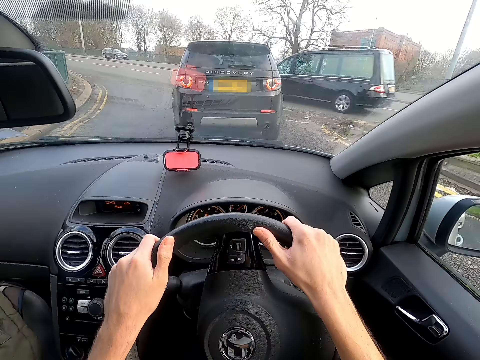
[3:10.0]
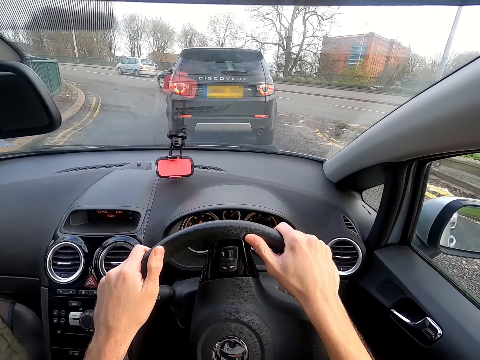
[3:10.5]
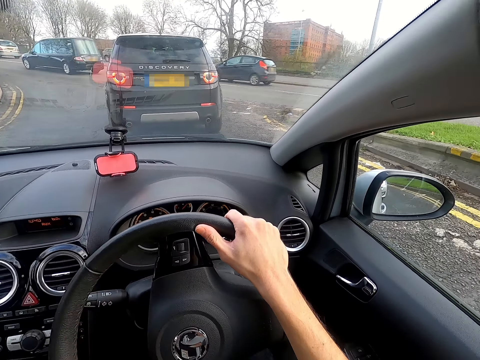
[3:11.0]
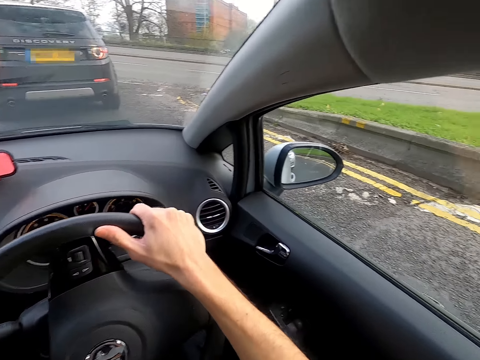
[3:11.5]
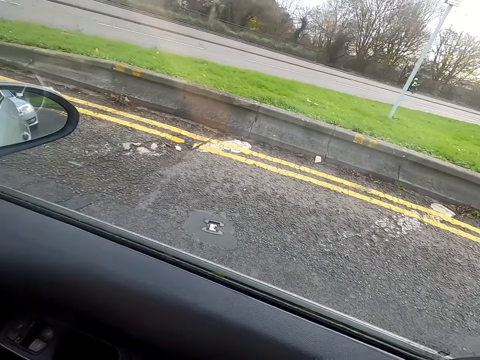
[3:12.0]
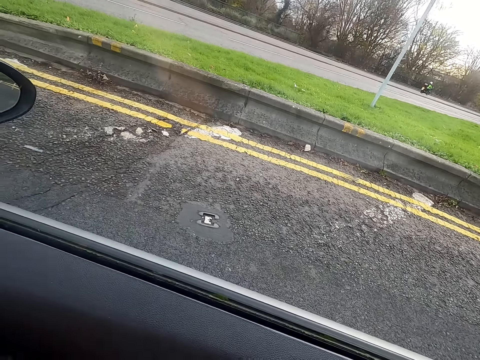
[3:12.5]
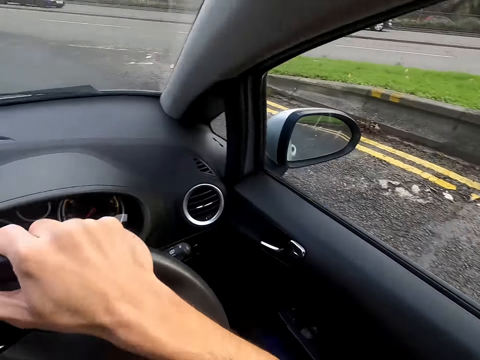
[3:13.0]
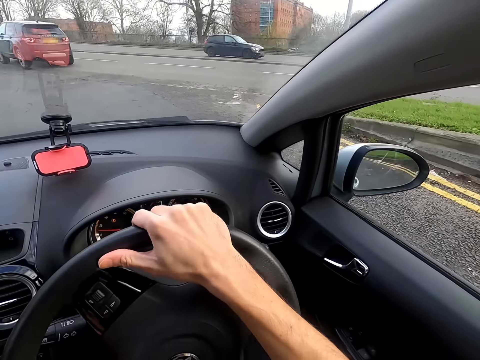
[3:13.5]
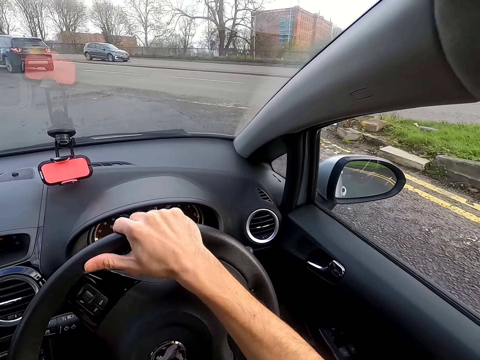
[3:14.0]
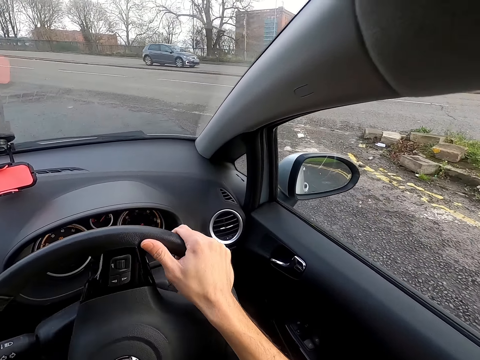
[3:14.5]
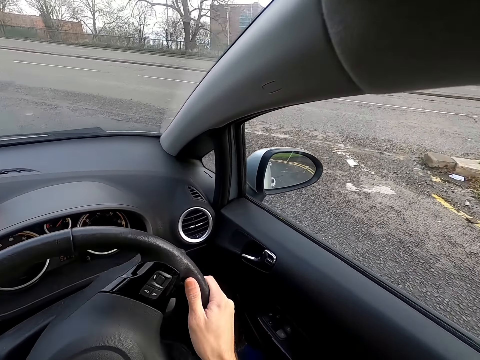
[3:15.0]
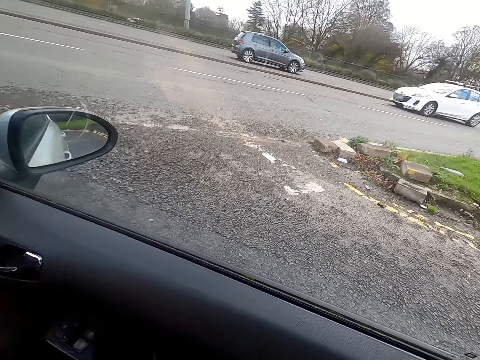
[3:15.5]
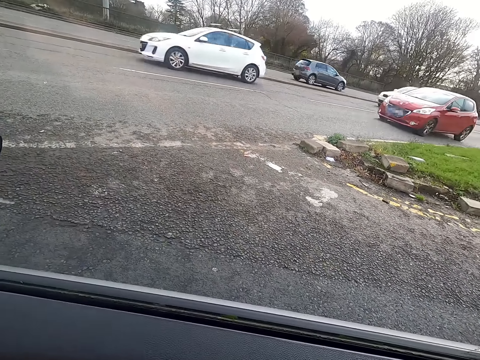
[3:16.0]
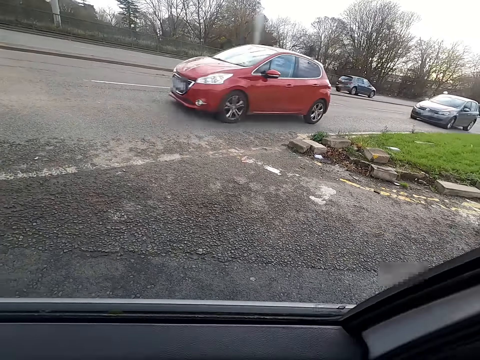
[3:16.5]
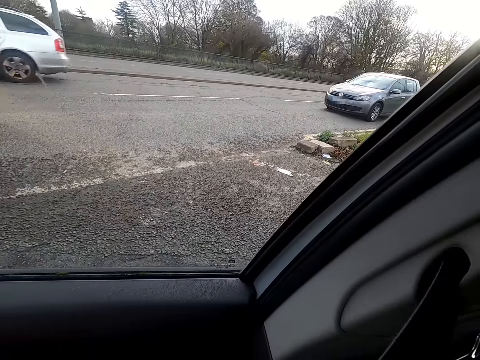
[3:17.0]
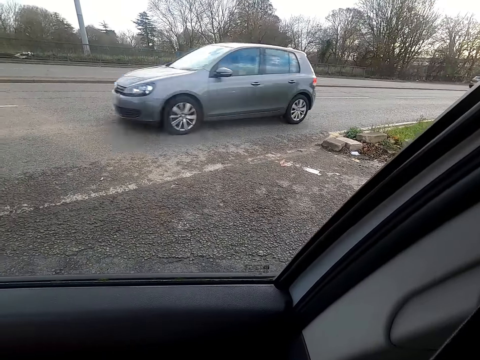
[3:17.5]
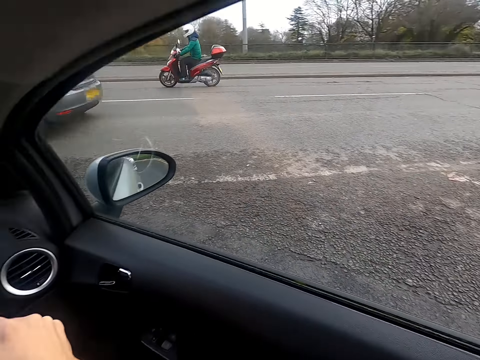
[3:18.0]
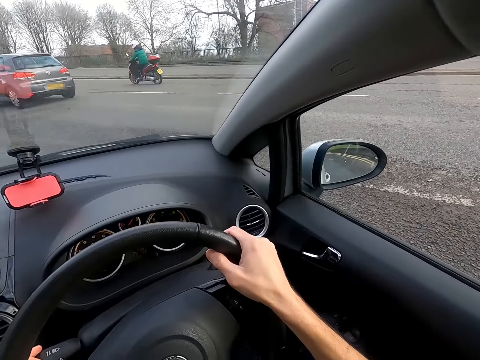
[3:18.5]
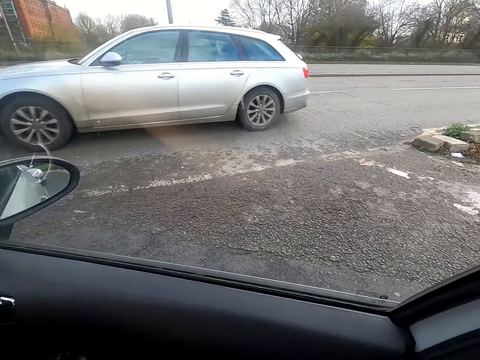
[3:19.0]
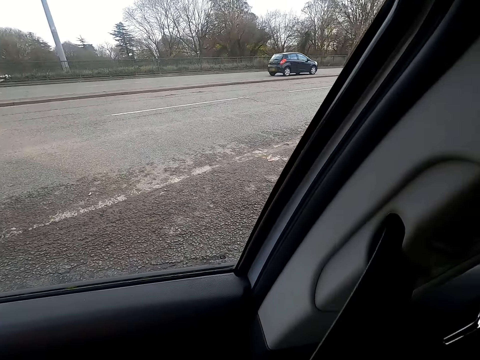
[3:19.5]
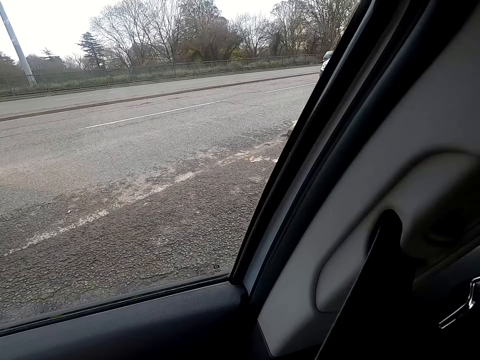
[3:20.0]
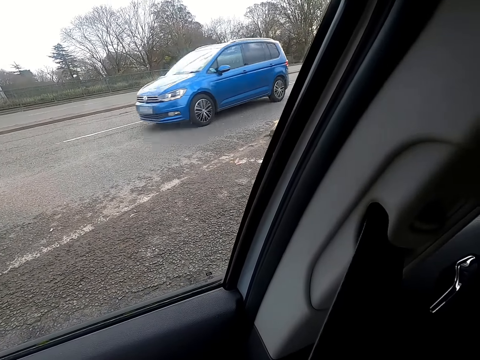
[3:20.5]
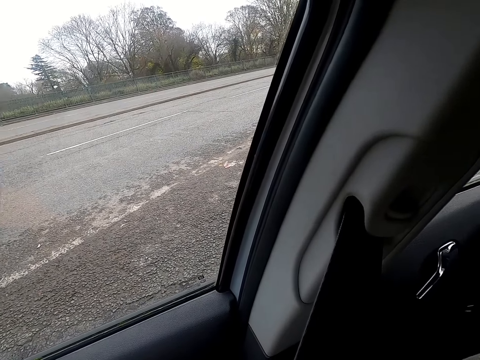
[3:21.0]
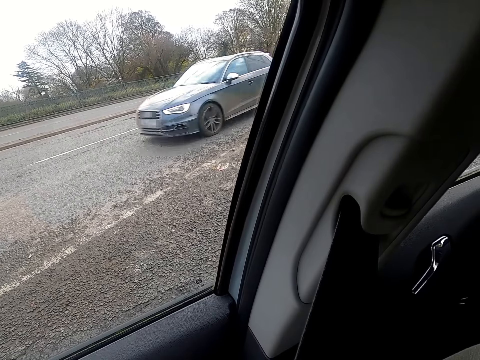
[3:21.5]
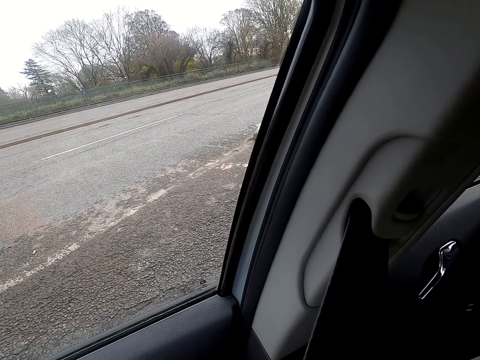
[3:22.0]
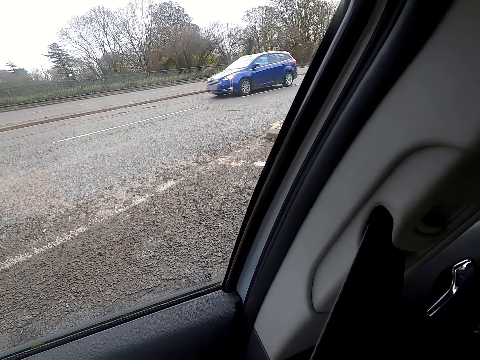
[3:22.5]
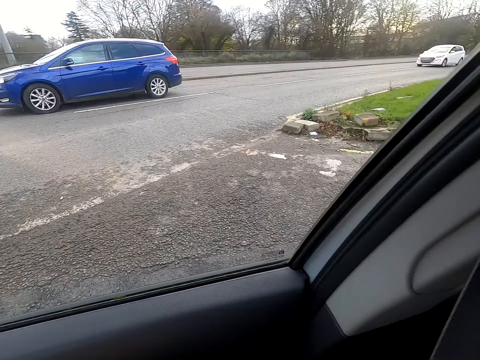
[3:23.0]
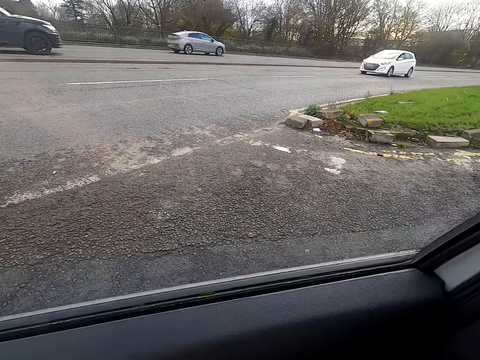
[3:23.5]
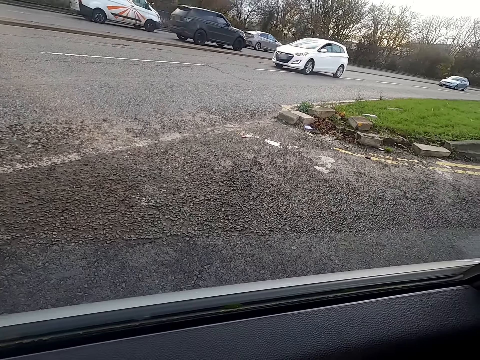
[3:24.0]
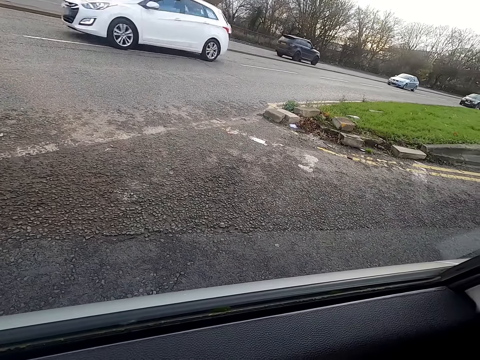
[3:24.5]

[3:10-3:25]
The camera wearer drives a car on the road. They stop on a traffic jam.

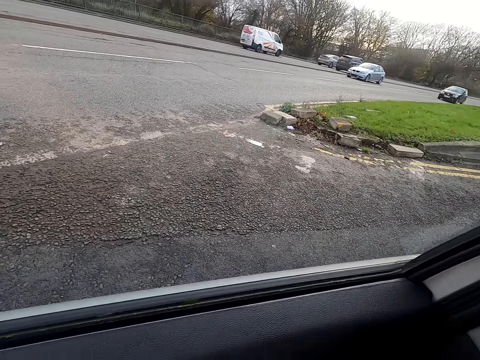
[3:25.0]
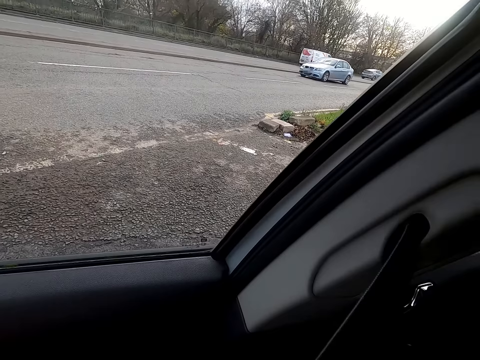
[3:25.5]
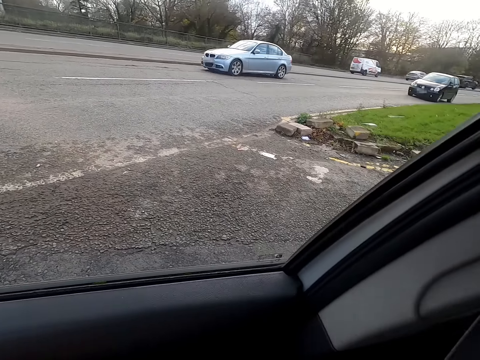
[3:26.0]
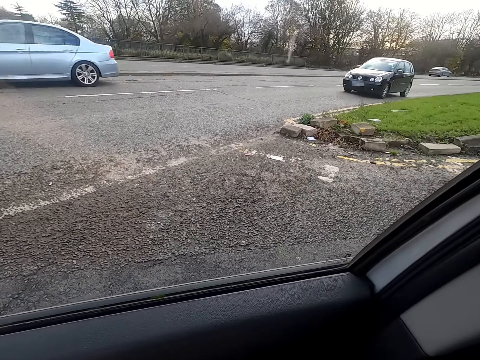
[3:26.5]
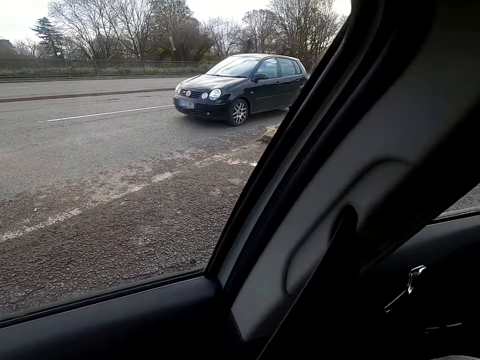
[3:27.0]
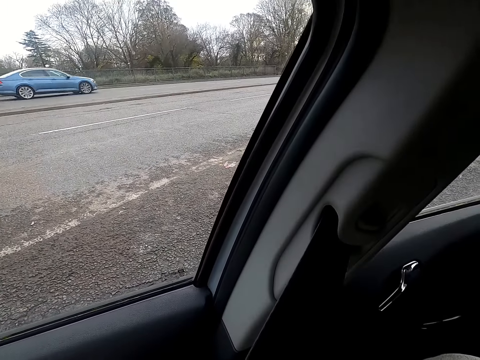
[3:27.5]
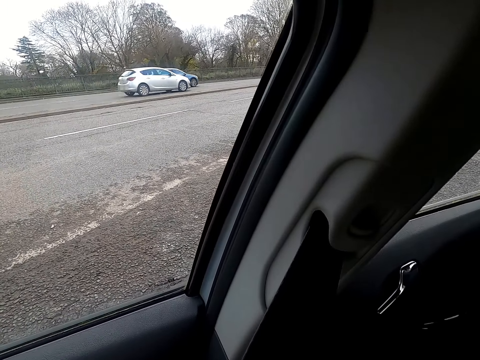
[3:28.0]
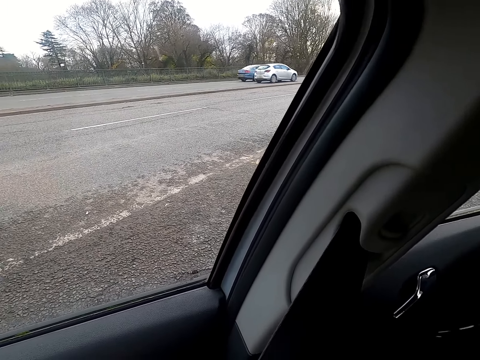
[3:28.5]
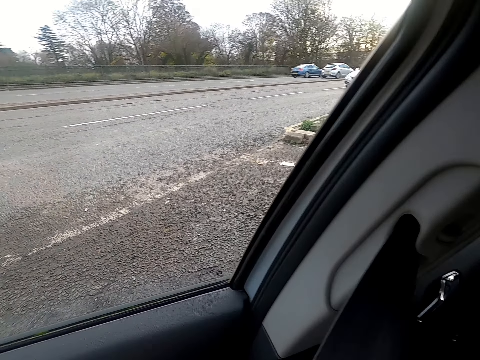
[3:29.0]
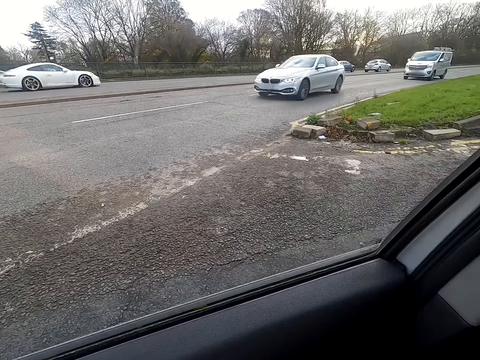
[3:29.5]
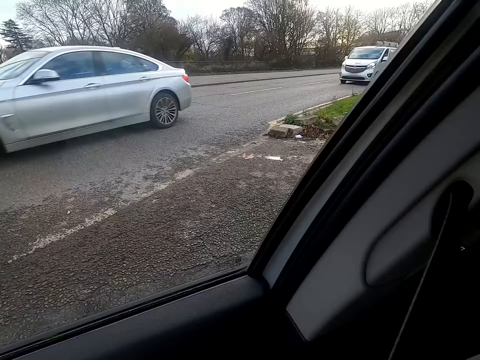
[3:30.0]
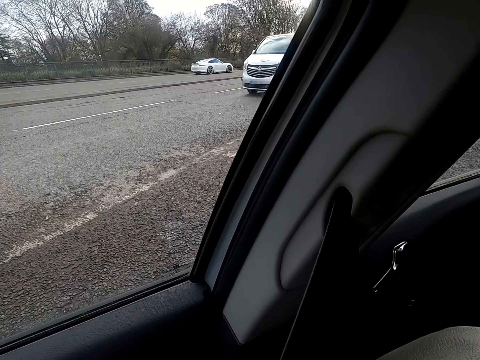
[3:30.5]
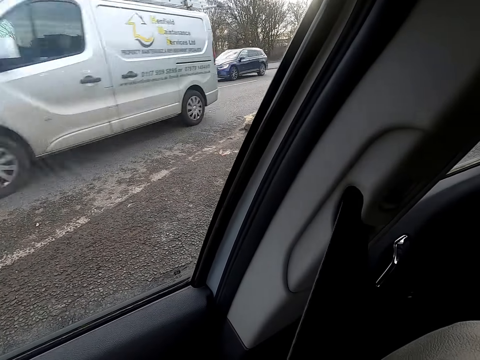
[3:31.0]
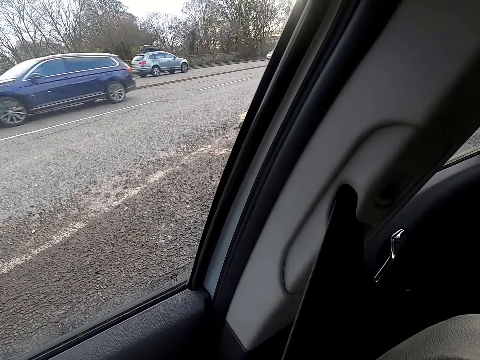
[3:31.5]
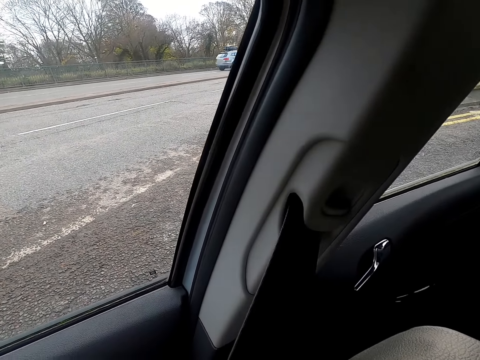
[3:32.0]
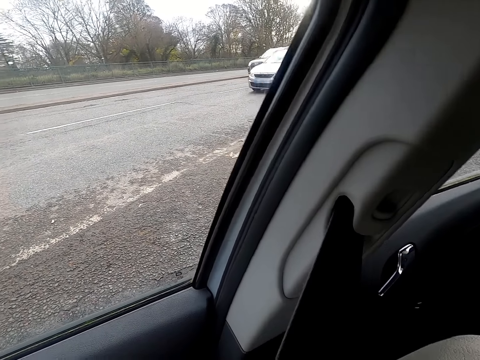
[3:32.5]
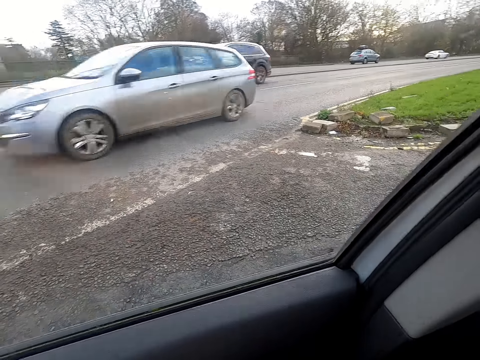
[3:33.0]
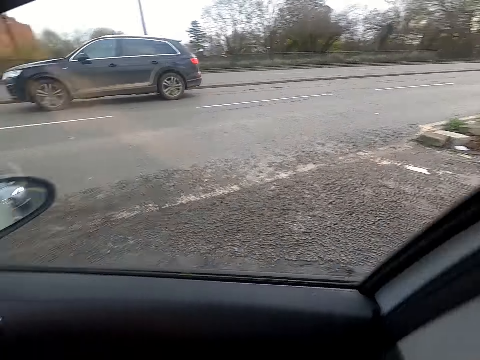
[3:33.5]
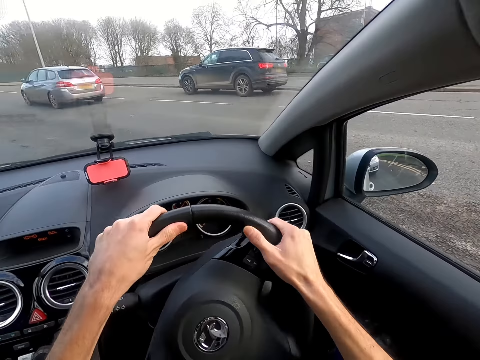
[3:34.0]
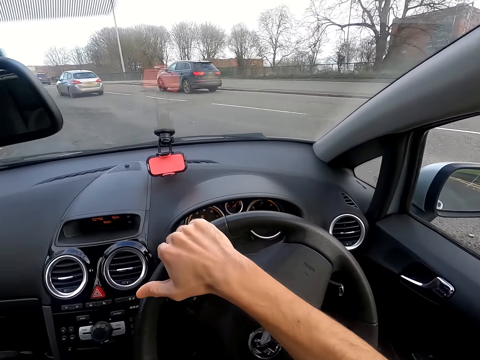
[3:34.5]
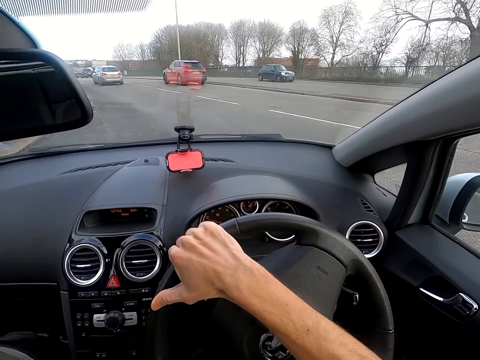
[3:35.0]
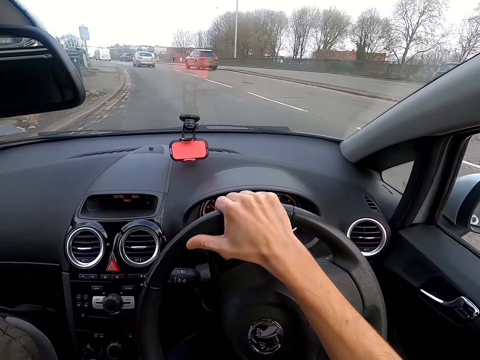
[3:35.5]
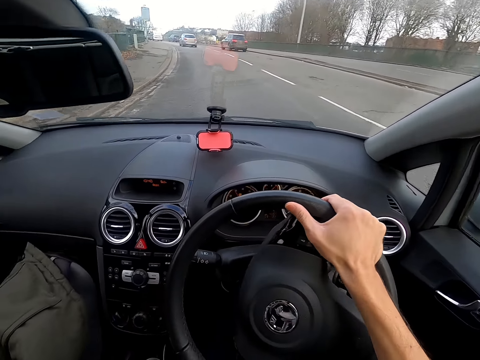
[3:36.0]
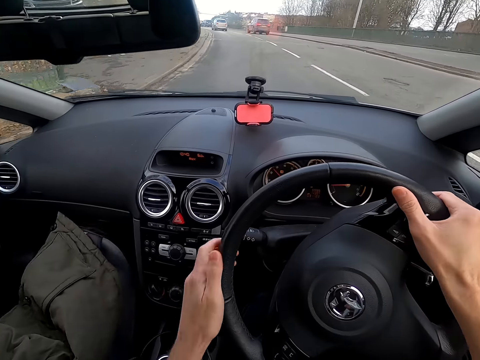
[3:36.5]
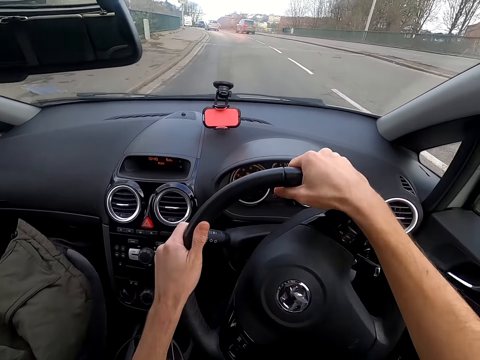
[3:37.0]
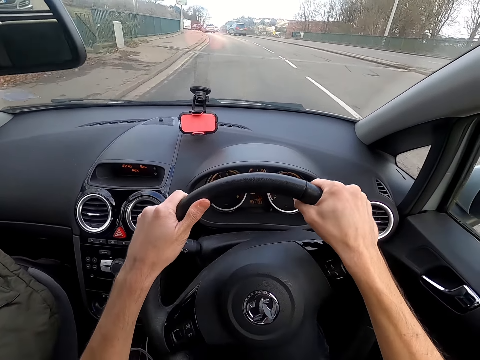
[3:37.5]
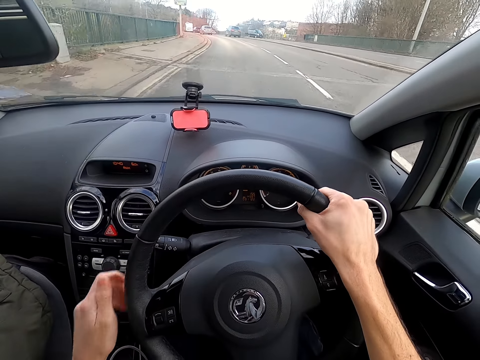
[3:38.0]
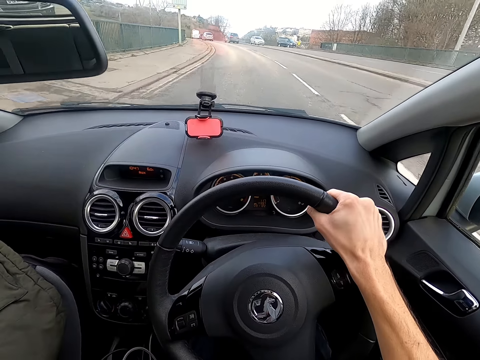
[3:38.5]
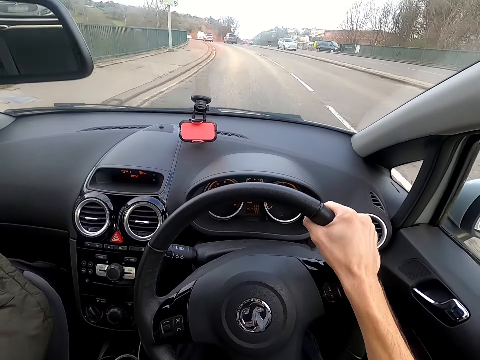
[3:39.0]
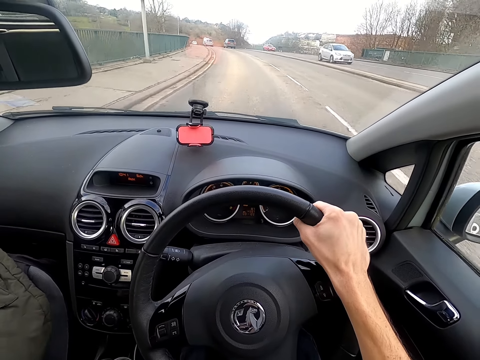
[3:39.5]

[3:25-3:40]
The camera wearer drives the car on the tarred road with his hands on the steering wheel.
